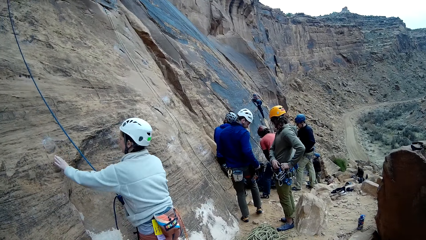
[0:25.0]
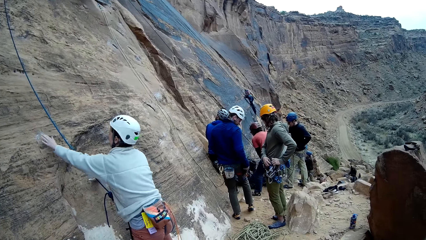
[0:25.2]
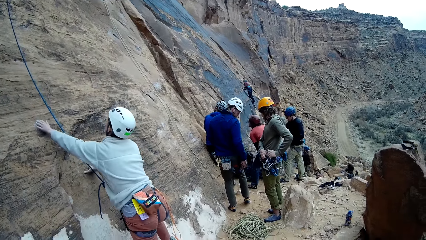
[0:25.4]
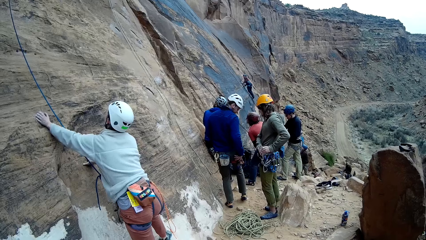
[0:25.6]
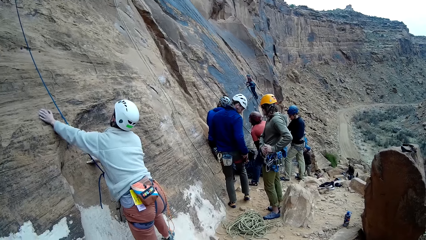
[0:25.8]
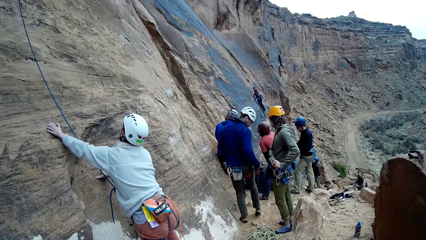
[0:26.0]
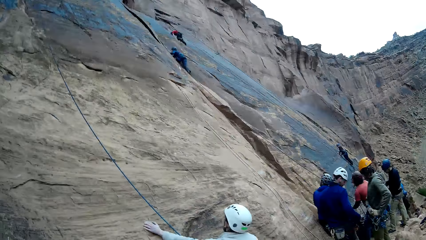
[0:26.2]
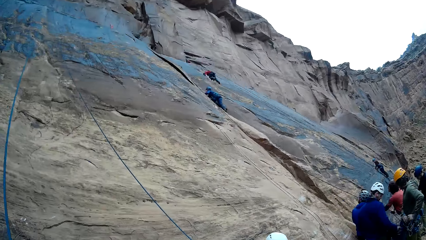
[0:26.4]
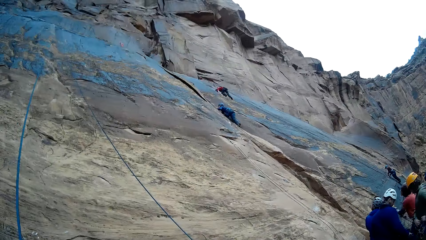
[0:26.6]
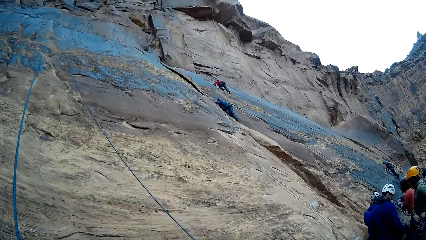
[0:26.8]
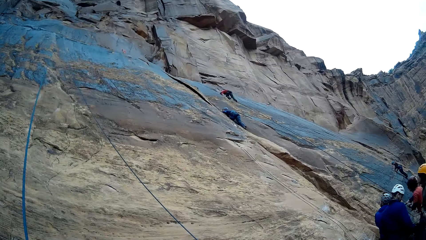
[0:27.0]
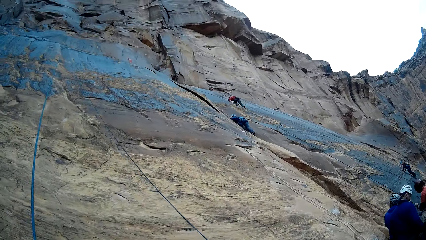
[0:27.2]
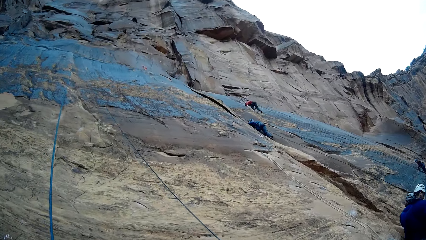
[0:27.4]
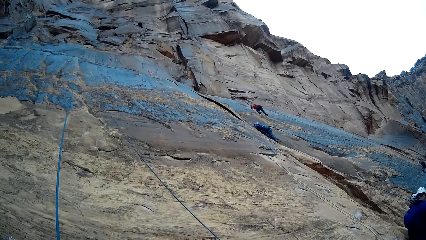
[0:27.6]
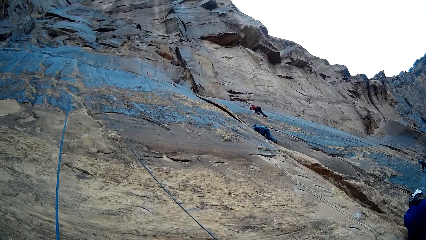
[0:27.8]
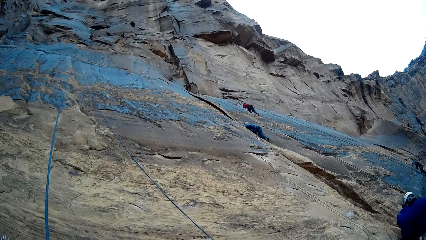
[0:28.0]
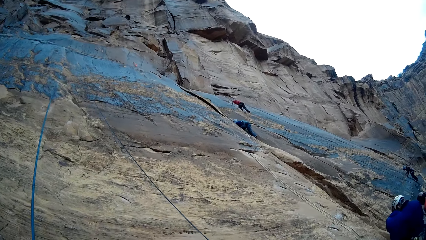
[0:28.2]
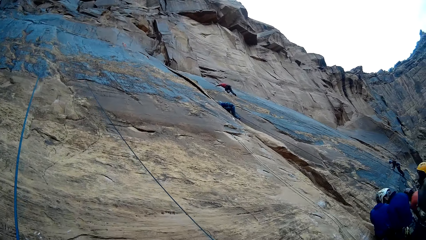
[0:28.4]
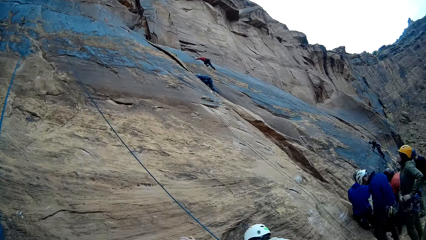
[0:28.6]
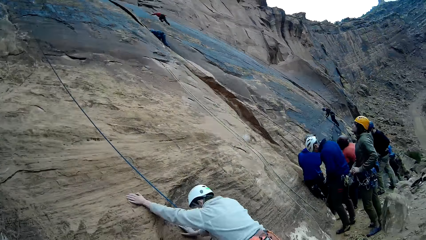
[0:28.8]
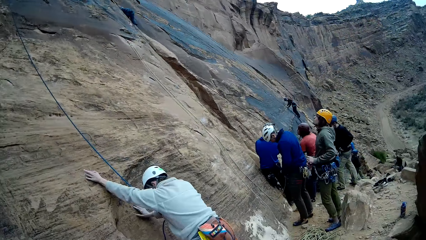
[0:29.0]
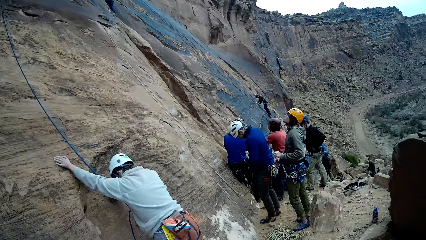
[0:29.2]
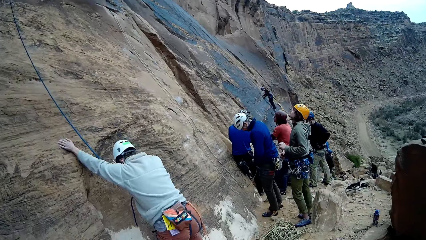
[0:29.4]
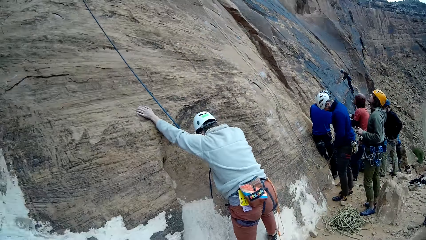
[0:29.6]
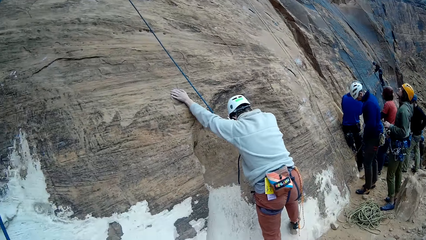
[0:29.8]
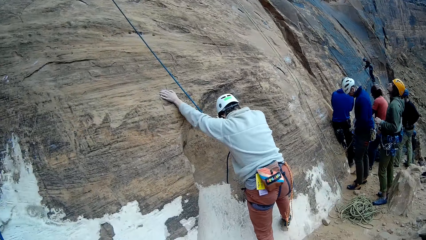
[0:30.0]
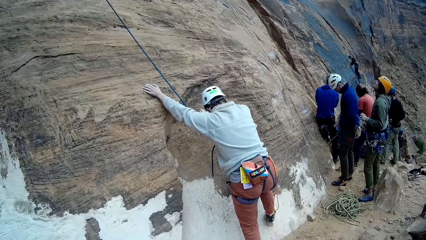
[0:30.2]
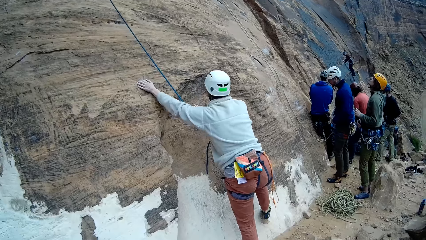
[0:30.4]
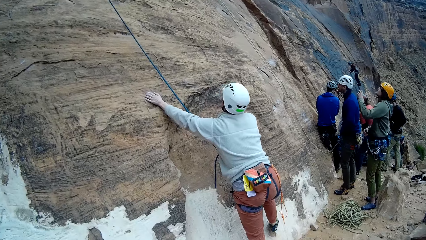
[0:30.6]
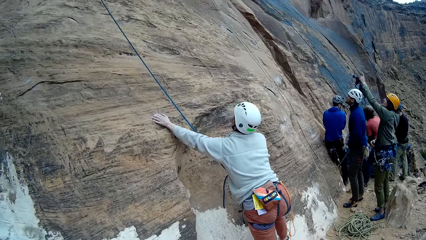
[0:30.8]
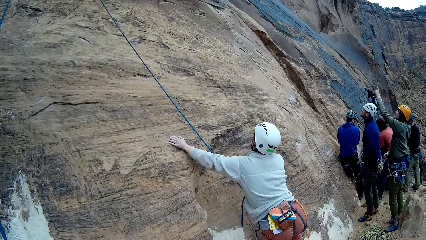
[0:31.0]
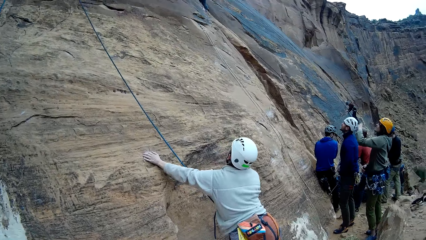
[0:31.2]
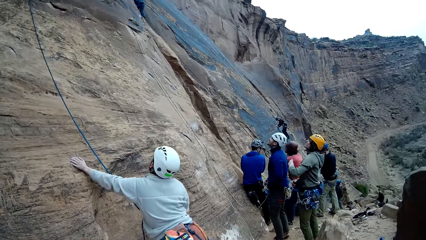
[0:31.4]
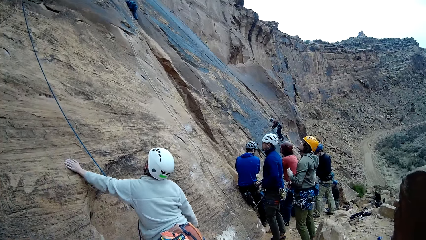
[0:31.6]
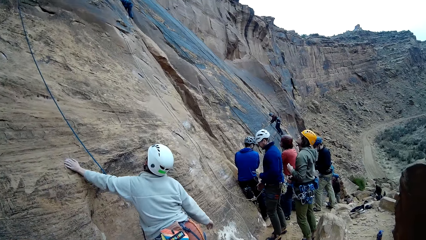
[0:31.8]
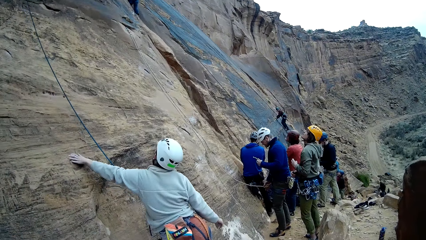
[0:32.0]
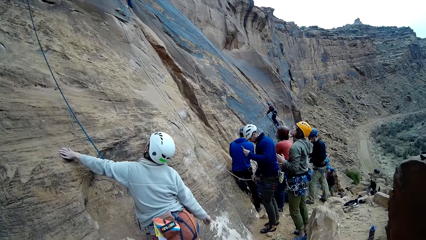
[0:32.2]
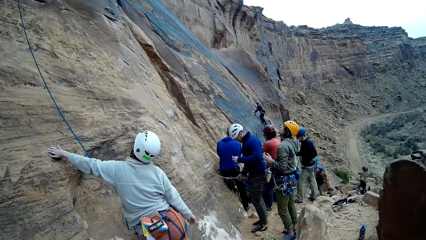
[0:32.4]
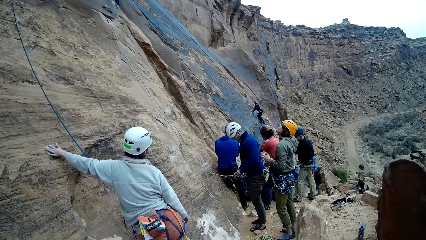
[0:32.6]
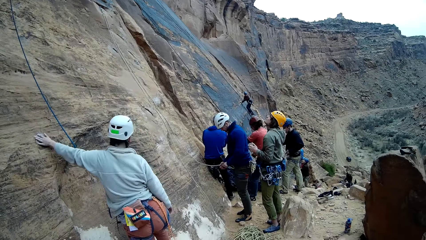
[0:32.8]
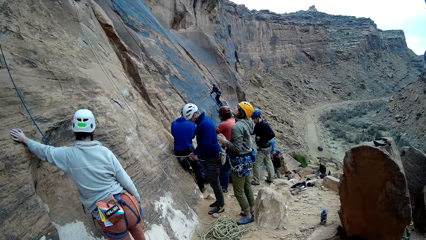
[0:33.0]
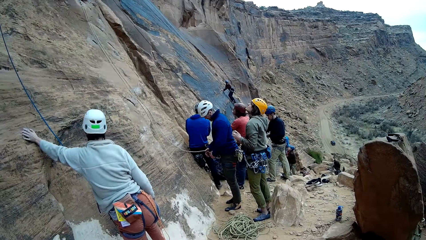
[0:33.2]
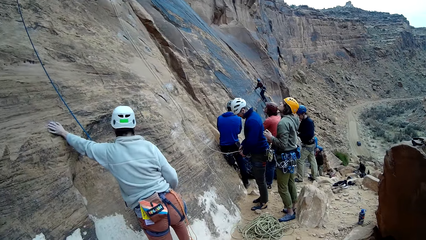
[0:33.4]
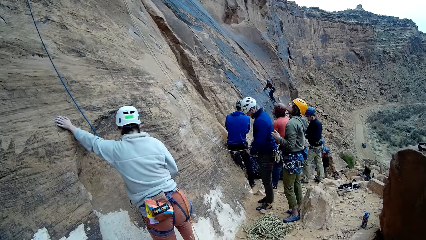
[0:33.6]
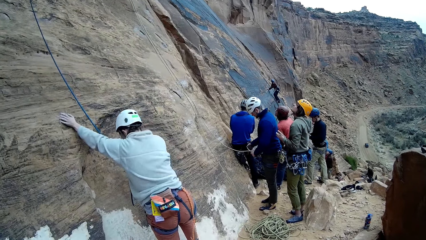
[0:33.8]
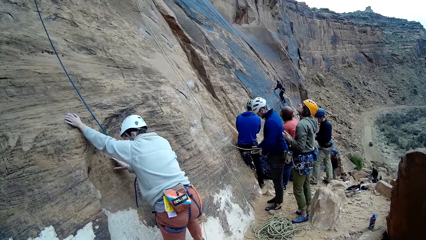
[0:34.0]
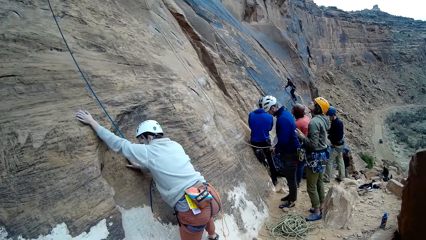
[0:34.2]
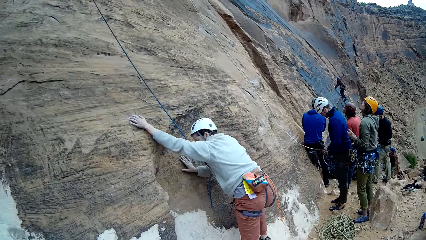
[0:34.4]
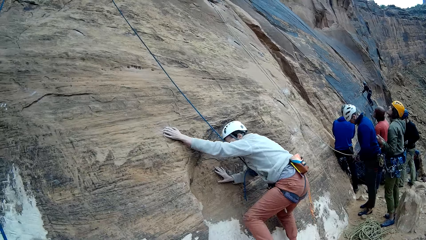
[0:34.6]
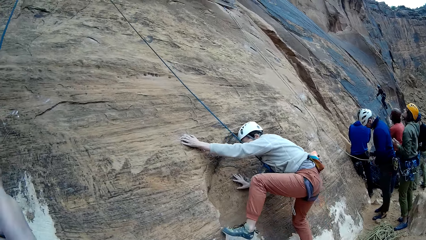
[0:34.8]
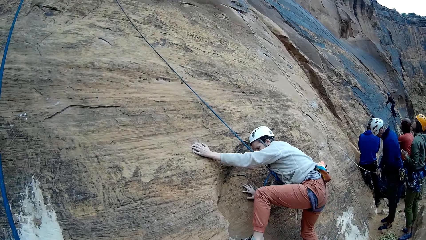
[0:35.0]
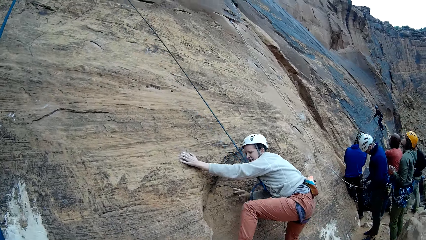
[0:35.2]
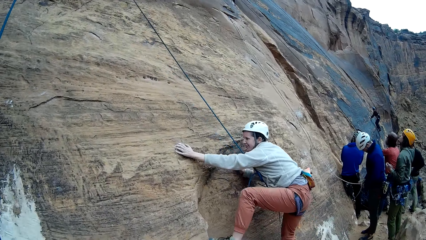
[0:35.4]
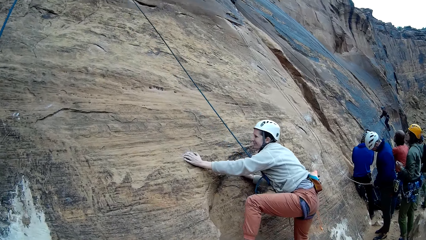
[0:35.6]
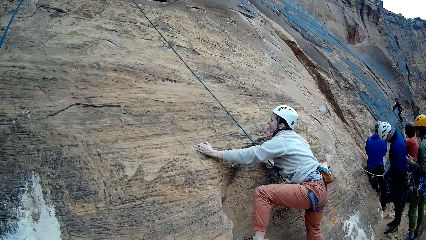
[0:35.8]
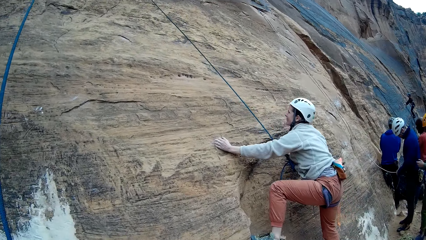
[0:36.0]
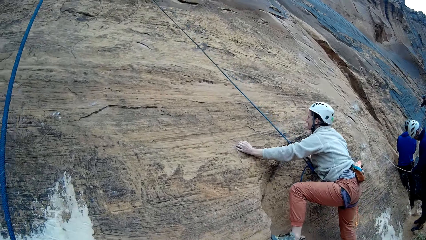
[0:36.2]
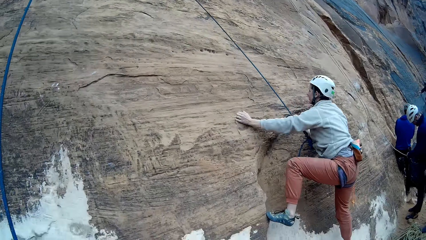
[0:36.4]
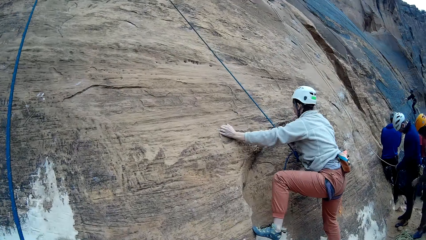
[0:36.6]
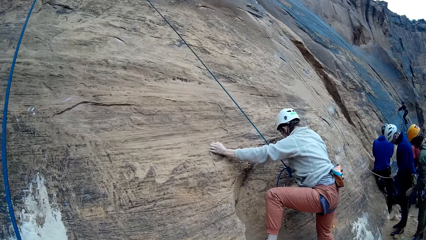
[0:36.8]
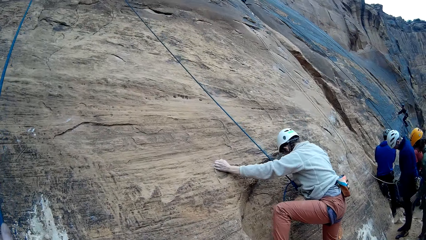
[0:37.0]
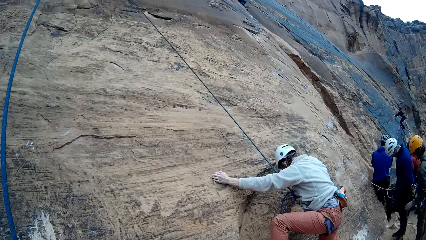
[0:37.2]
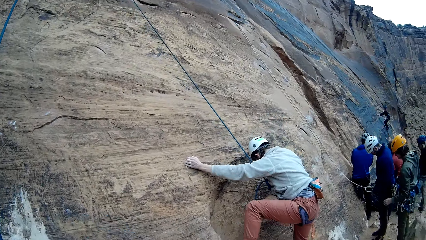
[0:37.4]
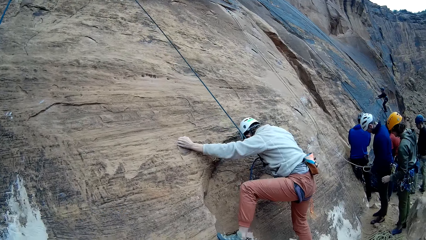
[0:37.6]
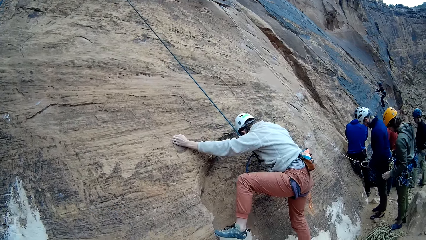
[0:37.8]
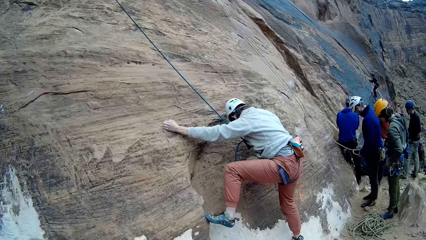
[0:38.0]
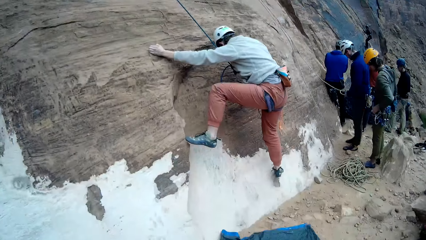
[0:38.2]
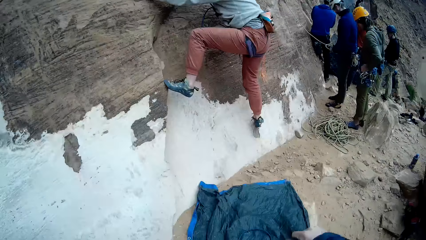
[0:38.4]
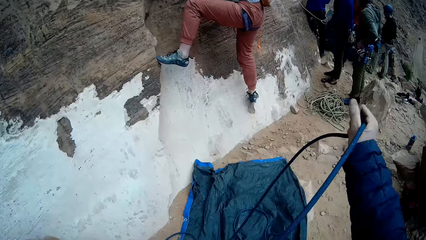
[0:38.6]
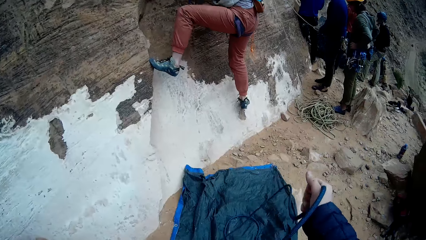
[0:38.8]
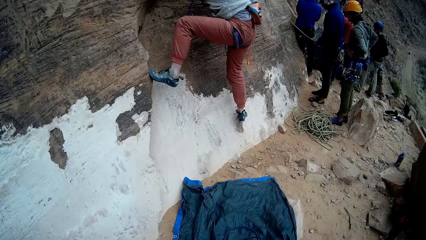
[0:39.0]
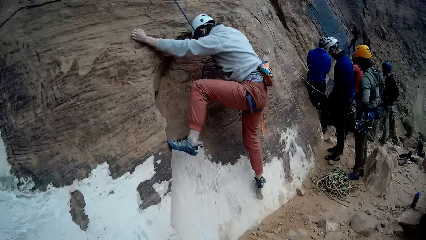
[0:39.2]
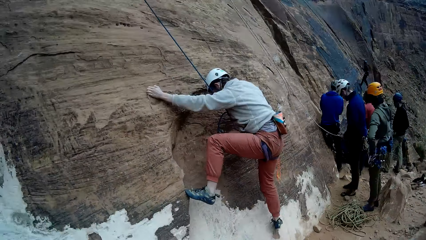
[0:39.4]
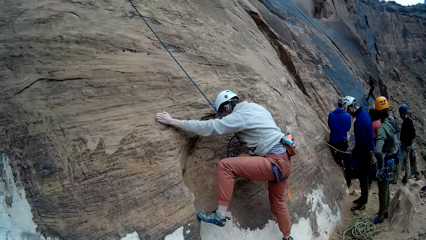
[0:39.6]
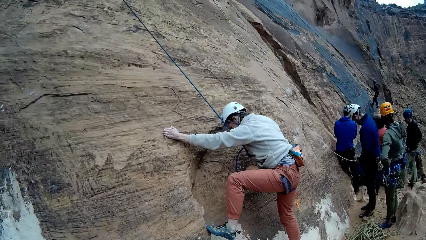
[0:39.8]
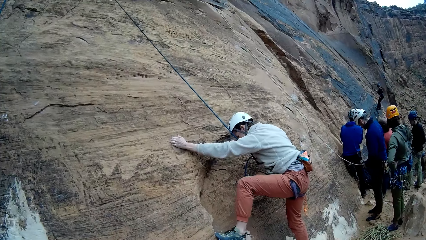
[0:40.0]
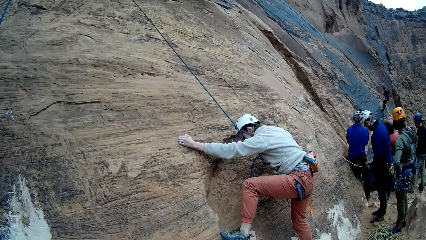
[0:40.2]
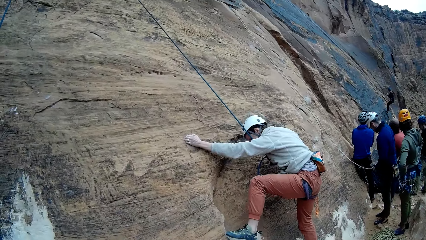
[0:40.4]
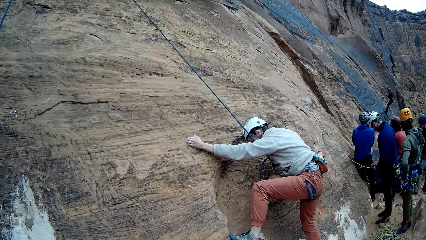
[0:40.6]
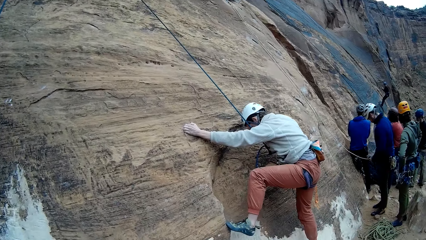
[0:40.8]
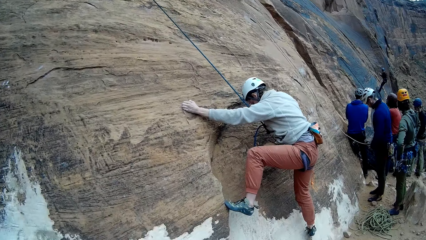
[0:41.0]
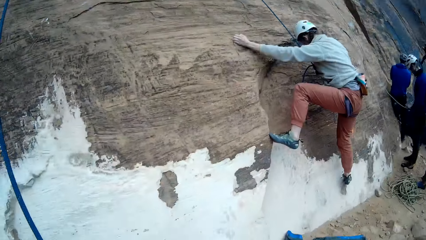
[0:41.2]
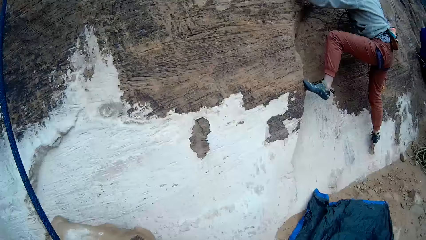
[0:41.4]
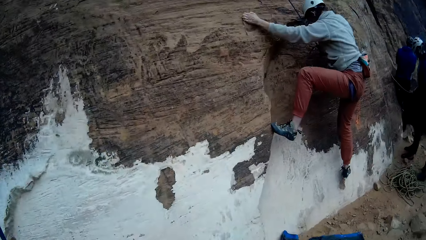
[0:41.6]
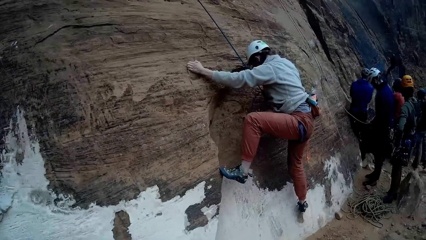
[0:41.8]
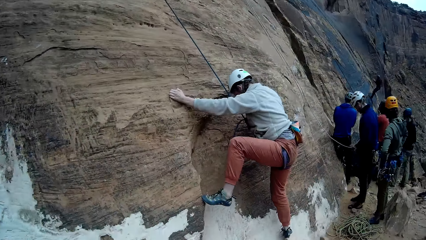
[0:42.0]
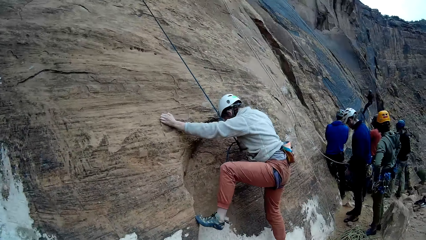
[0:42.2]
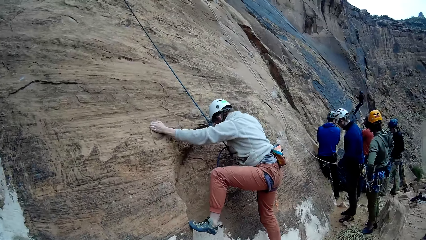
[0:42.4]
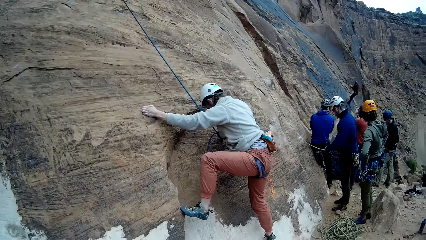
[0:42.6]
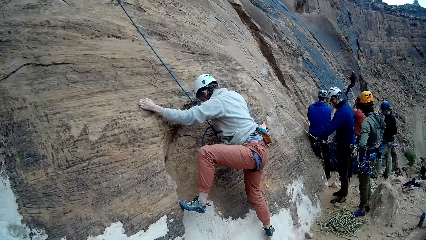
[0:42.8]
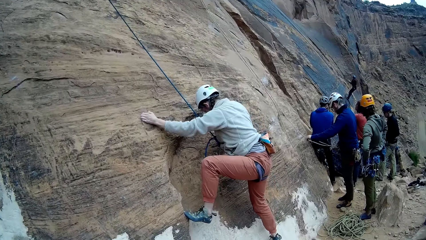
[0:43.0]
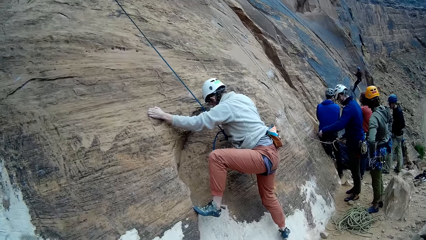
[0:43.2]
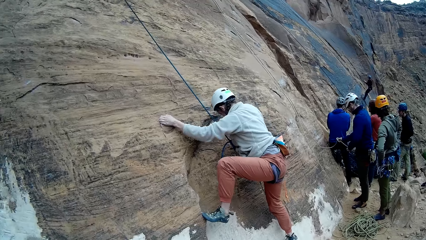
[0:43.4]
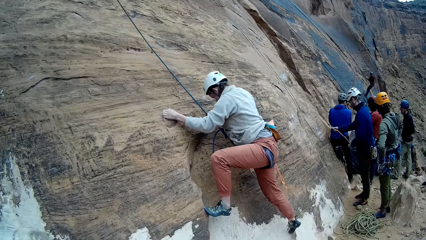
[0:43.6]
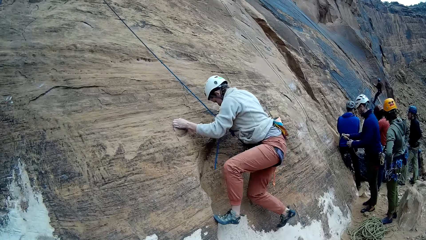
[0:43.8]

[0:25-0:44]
The camera wearer stares at the mountain. They stare around. A climber climbs the mountain with the set rope in both hands. The camera wearer holds the set rope on the mountain with both hands.
